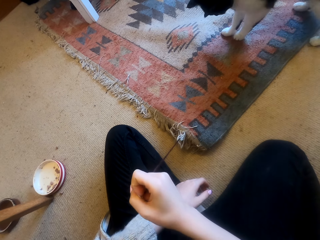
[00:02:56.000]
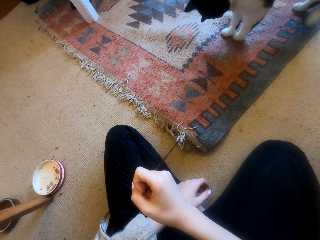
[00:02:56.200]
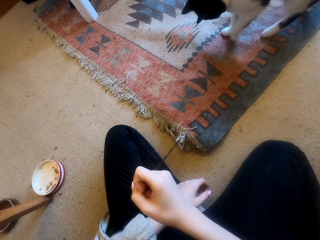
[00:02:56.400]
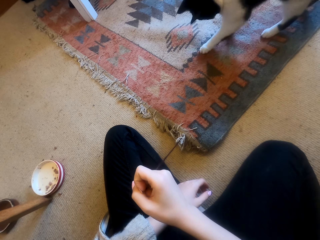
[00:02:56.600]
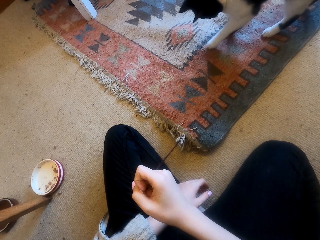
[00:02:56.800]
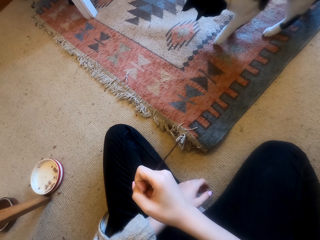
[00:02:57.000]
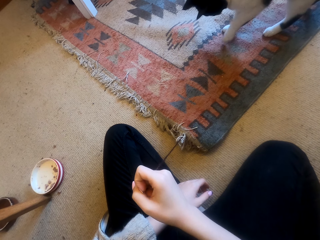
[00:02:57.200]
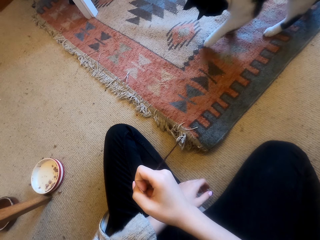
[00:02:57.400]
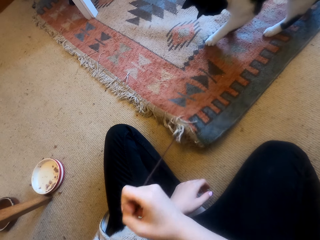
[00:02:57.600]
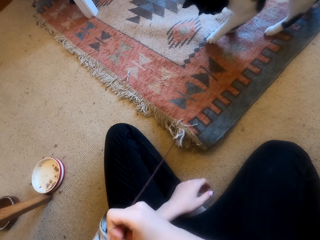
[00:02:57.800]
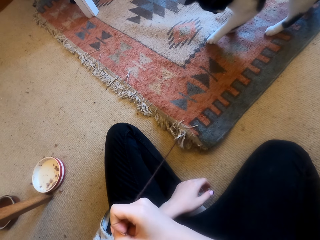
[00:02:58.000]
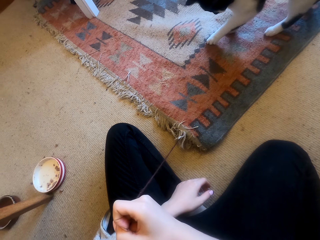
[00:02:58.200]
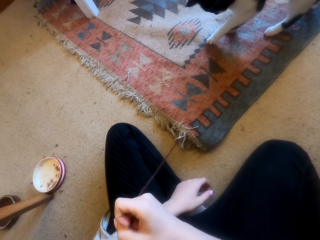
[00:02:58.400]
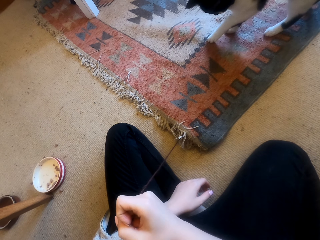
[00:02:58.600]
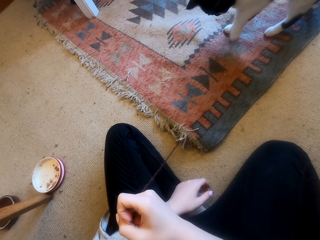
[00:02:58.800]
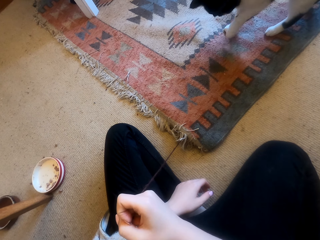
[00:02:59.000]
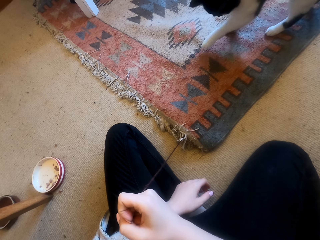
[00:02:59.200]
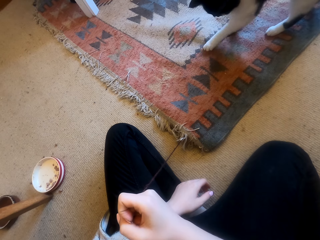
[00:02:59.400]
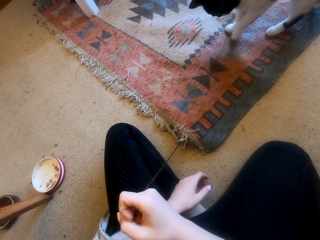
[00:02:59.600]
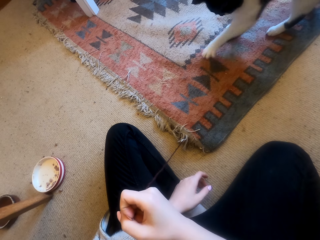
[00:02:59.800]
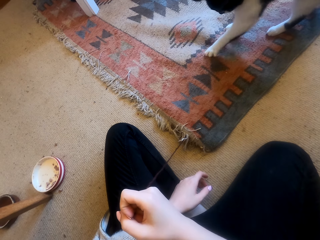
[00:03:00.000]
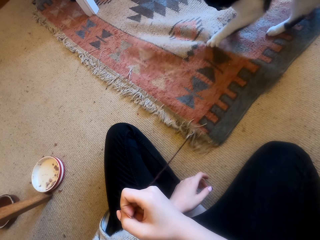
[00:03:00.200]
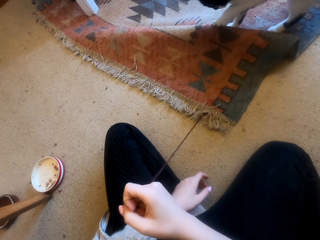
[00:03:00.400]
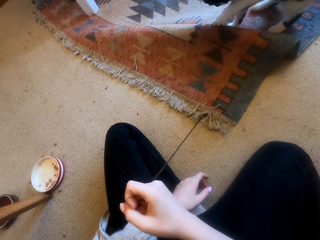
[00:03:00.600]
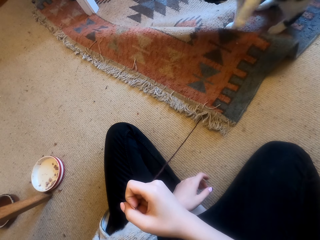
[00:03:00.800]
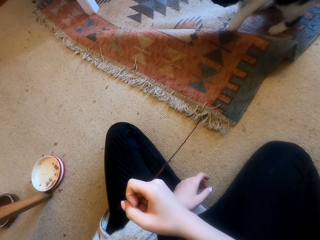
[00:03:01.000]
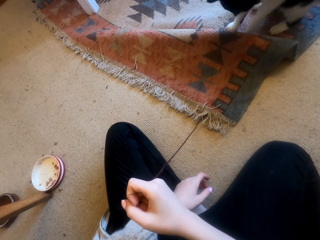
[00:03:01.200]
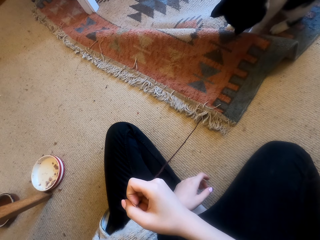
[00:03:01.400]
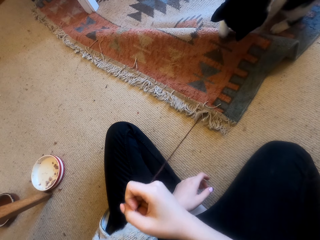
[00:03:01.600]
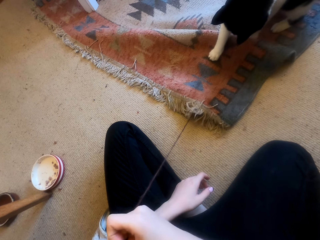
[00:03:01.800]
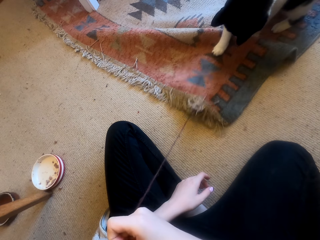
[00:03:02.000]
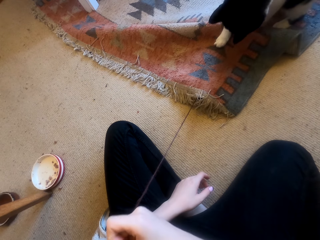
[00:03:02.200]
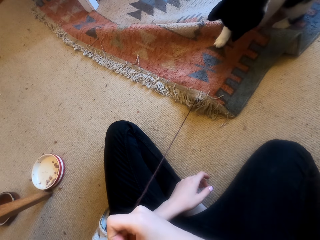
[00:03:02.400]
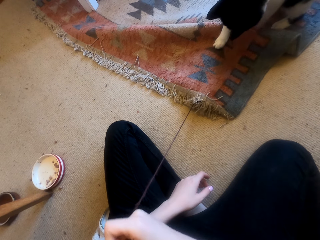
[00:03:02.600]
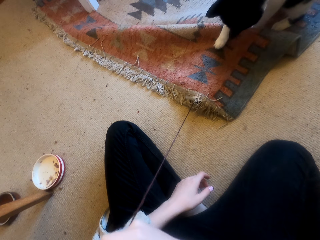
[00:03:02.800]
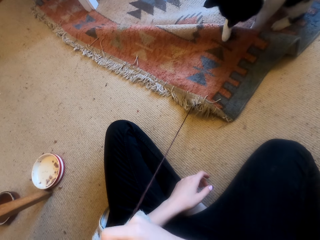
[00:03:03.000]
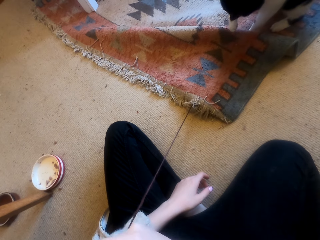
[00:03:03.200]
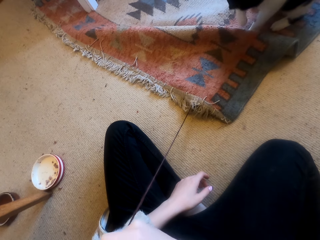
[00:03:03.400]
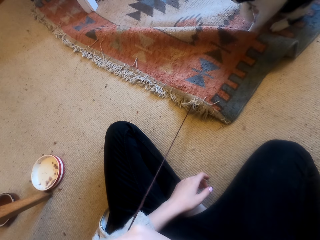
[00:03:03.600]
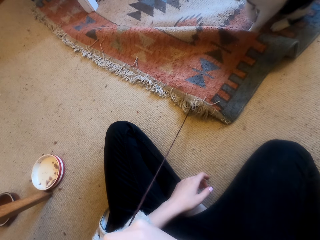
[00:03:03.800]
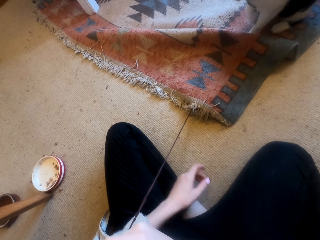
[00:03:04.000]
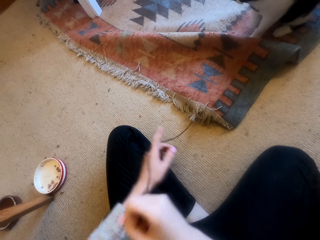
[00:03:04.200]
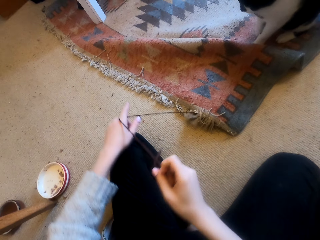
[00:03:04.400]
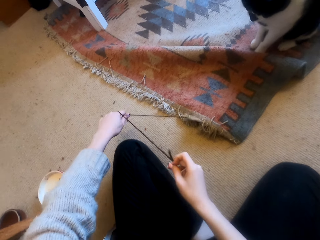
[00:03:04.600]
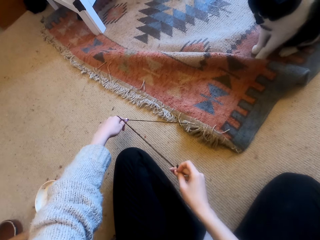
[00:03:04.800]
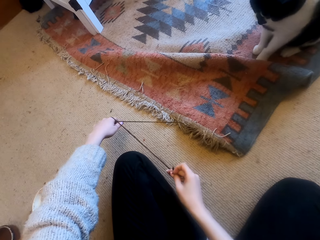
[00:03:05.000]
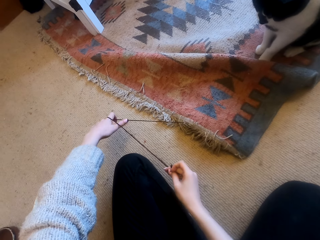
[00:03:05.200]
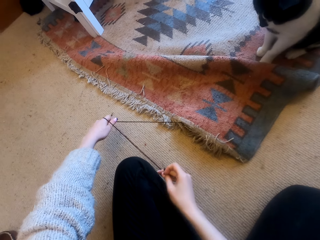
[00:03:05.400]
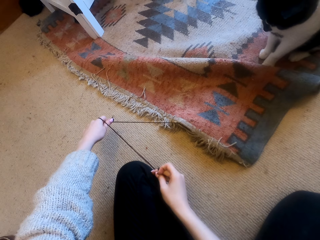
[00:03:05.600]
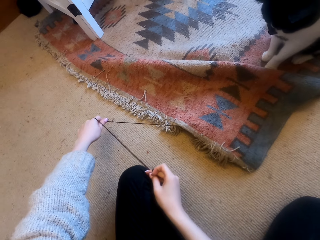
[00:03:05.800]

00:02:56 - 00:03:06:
The camera wearer adjusts a thread on the floor. They look around a room. They adjust the thread on the floor.

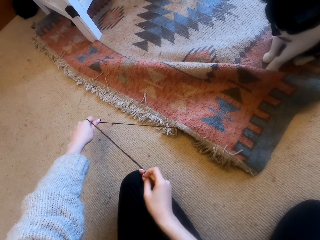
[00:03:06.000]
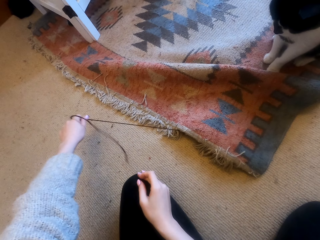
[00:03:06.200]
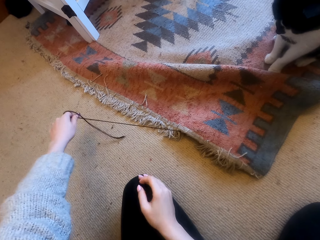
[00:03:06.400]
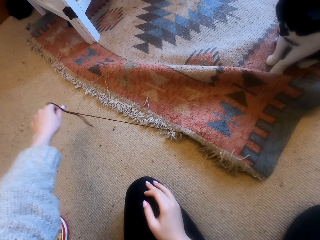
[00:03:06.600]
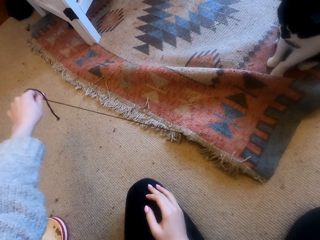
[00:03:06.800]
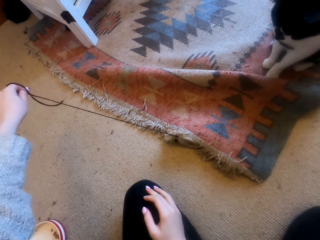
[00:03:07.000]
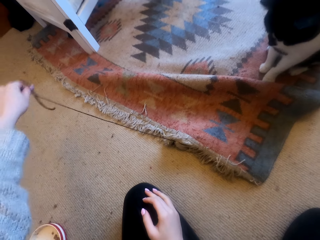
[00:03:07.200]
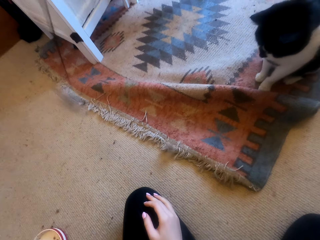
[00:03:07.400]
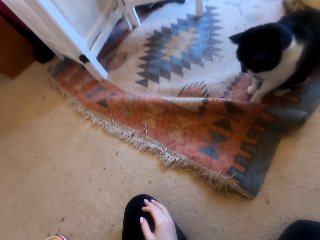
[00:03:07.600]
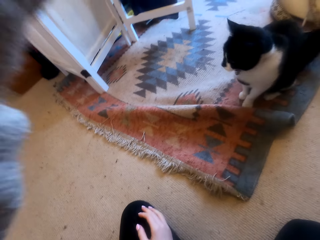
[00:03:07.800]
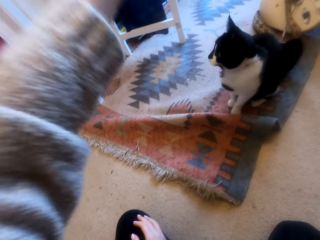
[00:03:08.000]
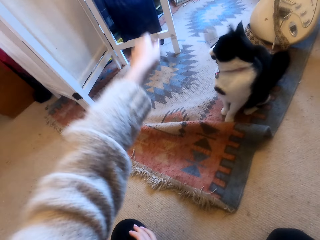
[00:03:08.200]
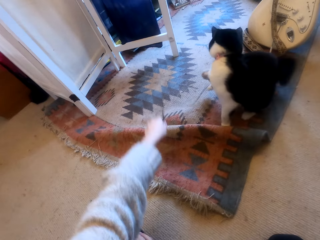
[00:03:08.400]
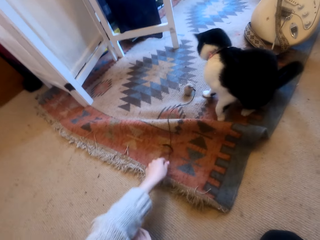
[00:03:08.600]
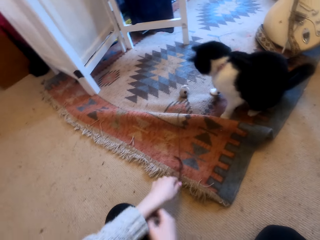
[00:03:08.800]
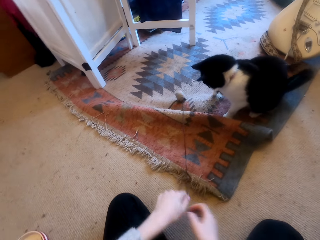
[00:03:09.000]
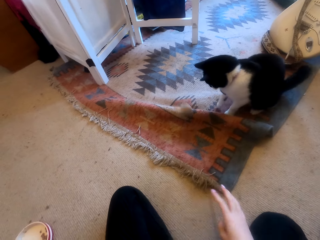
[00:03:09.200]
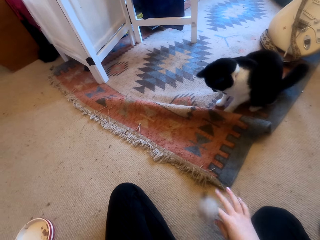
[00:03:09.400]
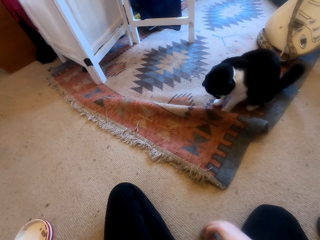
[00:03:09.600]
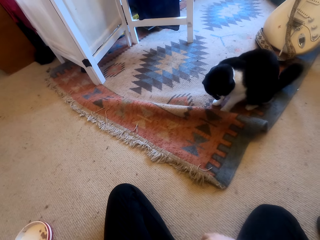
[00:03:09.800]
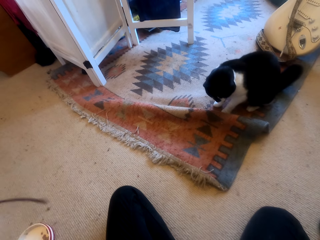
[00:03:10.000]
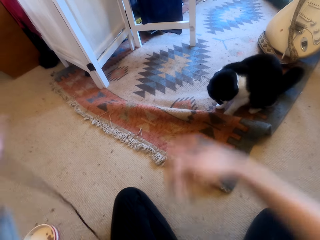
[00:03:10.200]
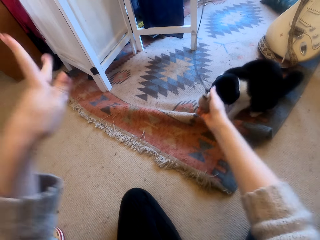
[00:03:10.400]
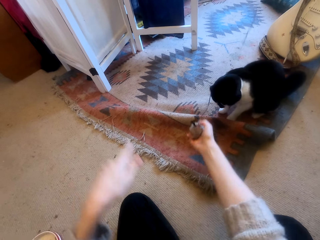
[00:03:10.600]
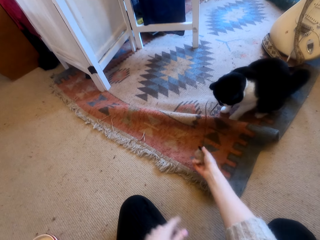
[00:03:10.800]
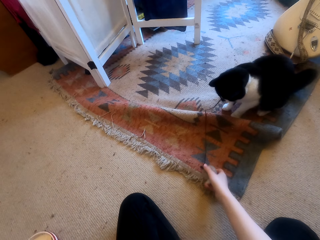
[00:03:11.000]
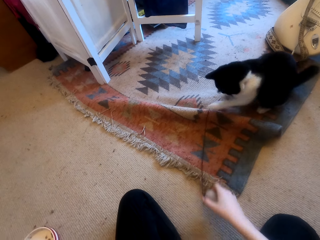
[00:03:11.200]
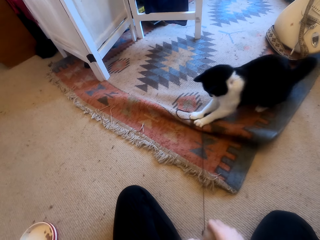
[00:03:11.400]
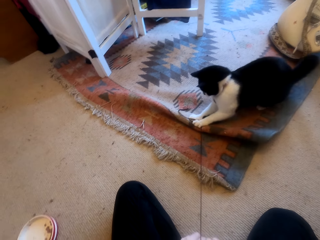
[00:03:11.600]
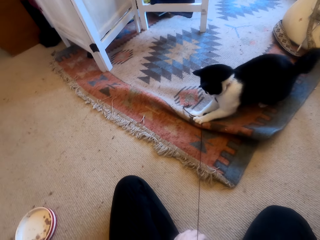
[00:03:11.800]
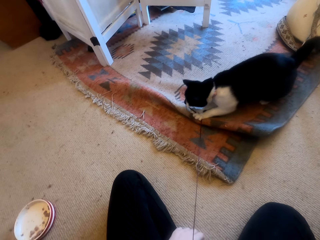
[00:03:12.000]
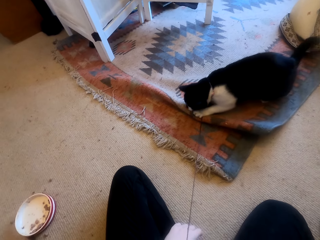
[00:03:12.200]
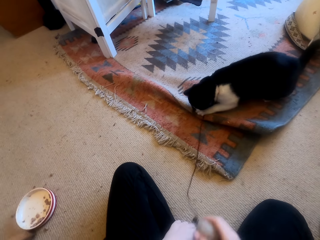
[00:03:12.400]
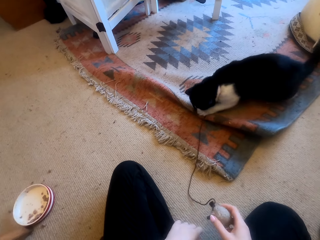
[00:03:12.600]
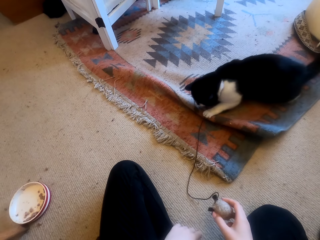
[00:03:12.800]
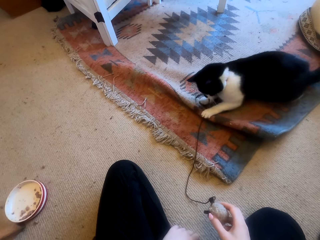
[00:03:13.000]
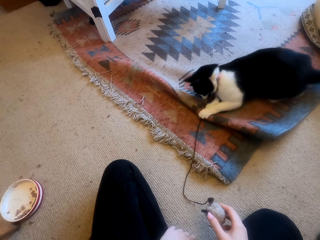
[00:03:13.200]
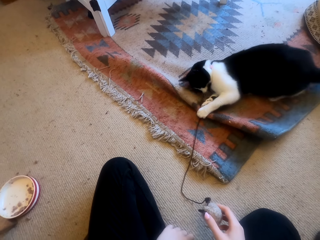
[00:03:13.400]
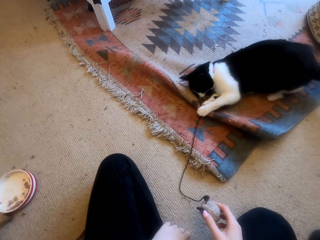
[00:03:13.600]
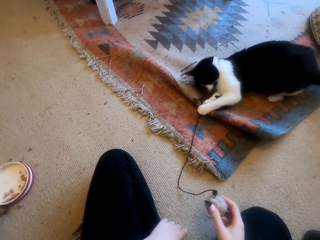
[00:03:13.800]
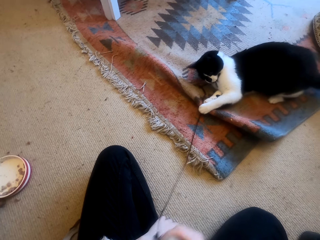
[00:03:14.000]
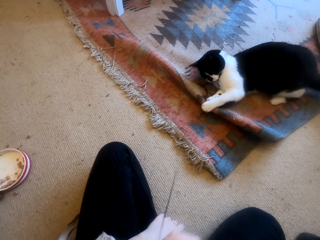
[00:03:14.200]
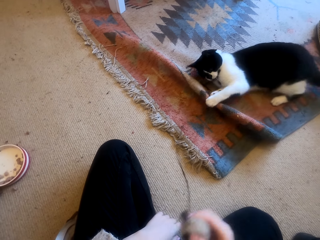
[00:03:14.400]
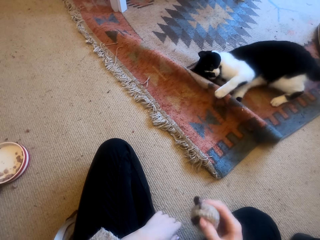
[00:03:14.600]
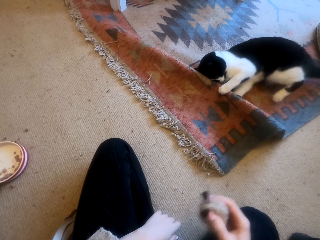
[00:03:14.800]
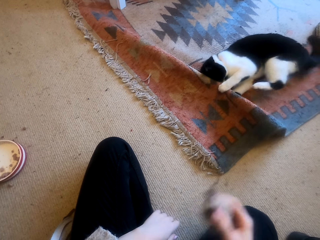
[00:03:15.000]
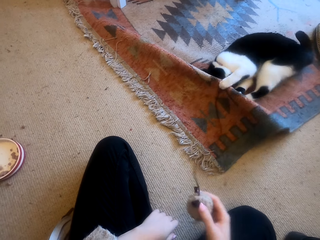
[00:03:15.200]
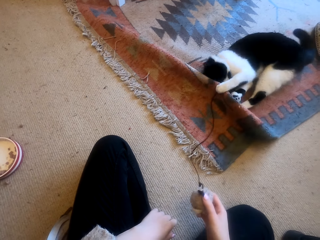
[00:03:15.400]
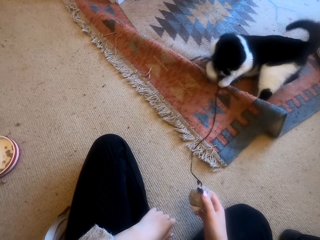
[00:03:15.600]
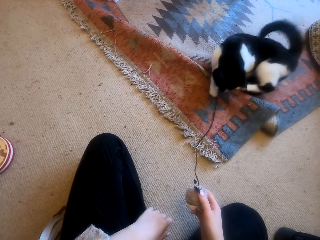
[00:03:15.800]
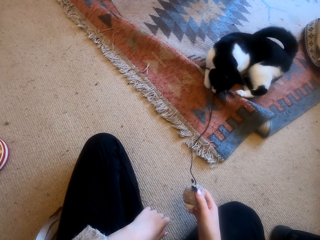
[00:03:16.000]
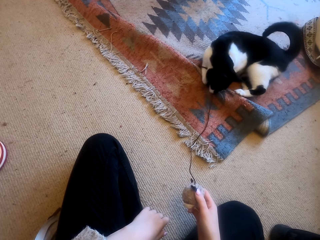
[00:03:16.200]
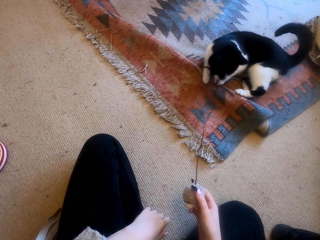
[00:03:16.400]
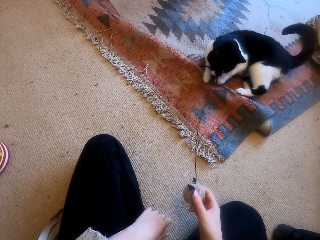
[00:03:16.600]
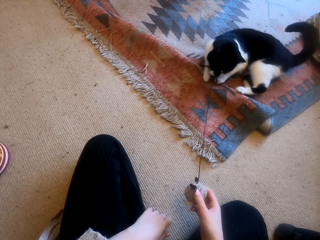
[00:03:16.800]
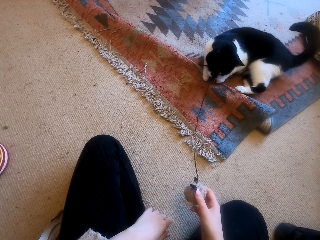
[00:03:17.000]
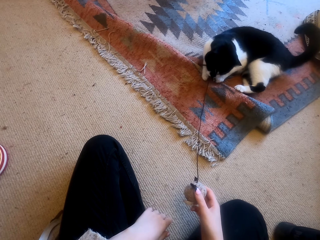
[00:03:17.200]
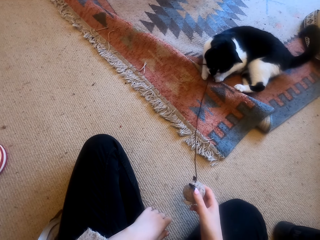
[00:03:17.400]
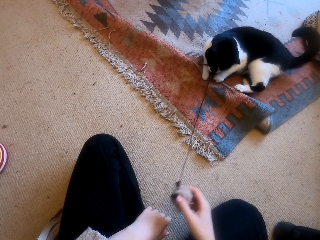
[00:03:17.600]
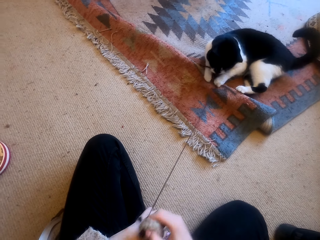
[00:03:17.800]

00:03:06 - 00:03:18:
The camera wearer moves a thread on the floor. They pick up the thread from the floor. They throw a yarn to a cat. They adjust the thread on the floor. They pick up the thread from the floor. They adjust the thread on the floor. They look around a room. They adjust the thread on the floor. They look around the room.
